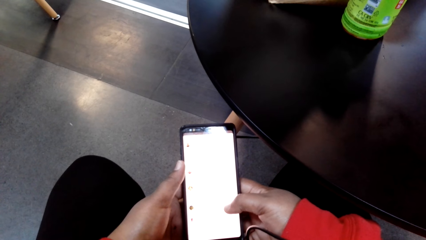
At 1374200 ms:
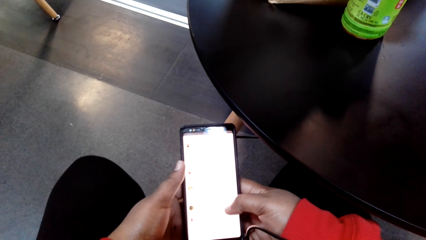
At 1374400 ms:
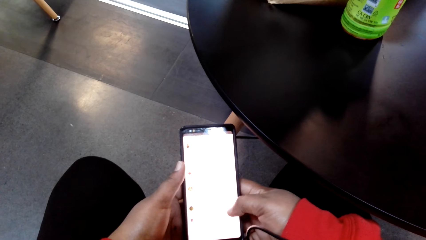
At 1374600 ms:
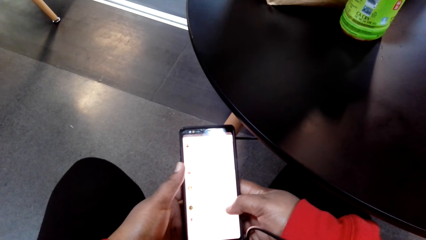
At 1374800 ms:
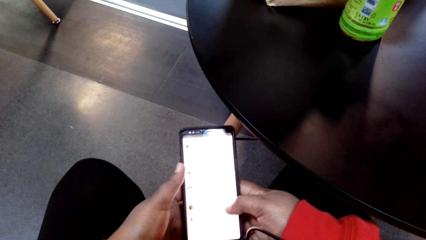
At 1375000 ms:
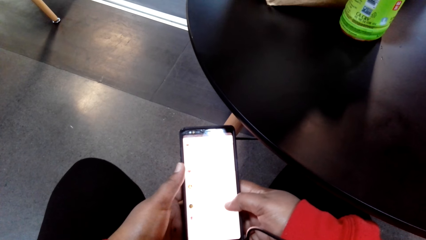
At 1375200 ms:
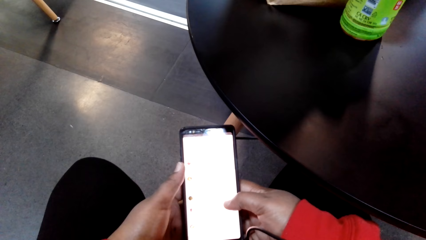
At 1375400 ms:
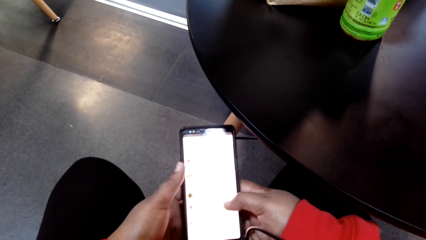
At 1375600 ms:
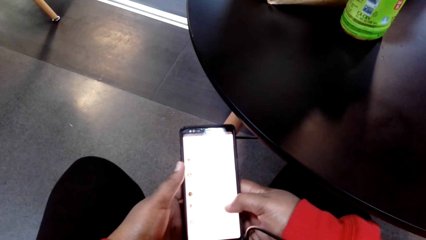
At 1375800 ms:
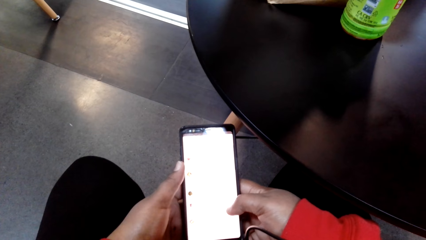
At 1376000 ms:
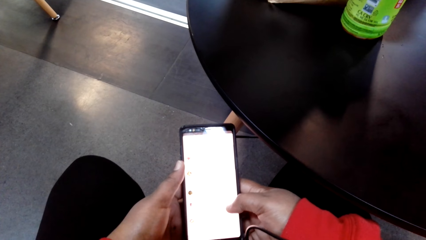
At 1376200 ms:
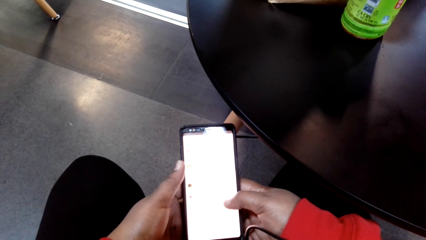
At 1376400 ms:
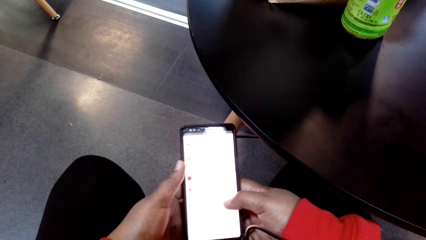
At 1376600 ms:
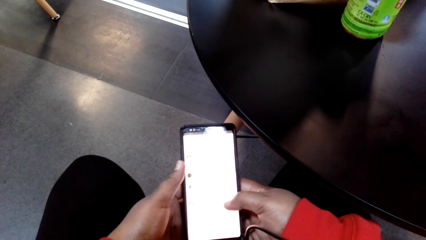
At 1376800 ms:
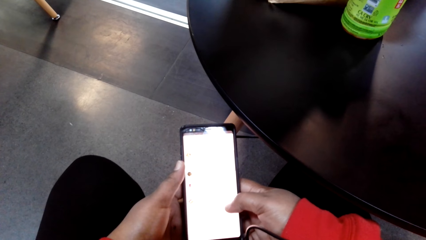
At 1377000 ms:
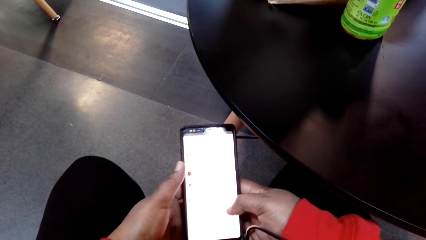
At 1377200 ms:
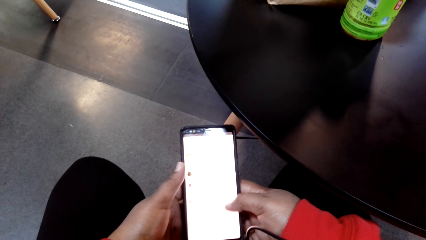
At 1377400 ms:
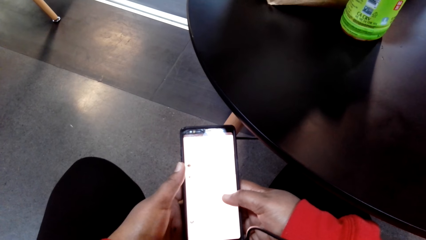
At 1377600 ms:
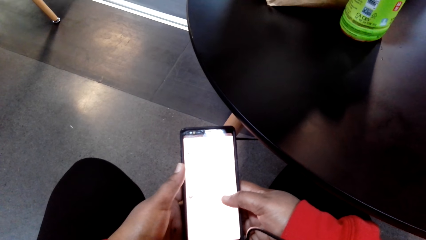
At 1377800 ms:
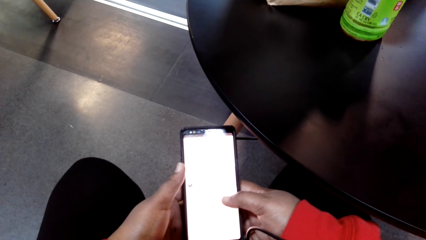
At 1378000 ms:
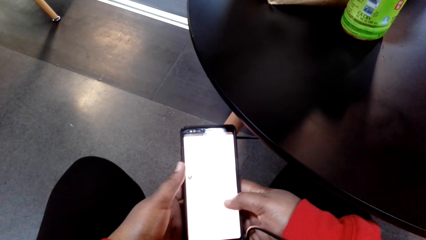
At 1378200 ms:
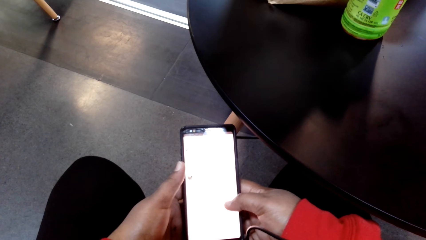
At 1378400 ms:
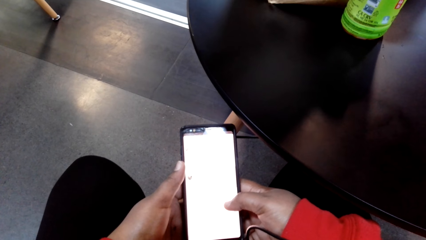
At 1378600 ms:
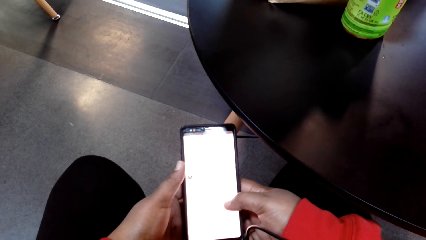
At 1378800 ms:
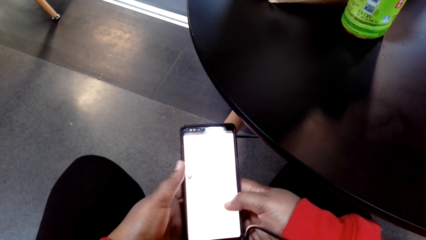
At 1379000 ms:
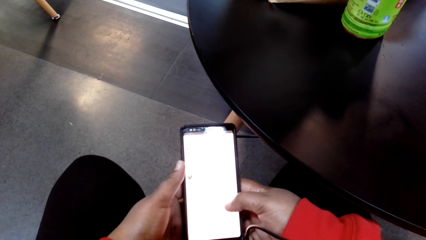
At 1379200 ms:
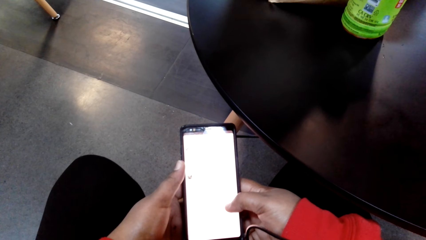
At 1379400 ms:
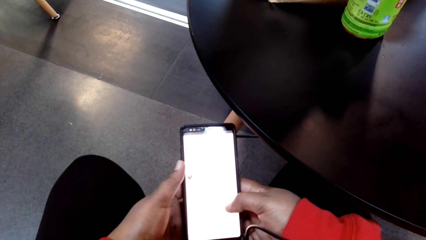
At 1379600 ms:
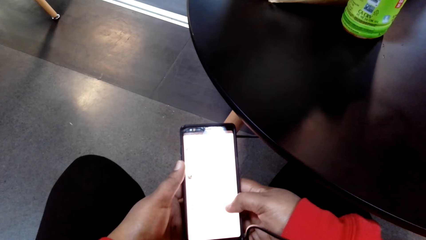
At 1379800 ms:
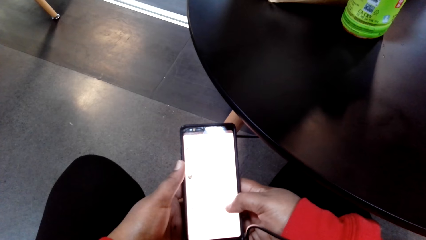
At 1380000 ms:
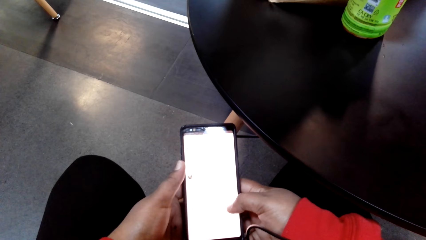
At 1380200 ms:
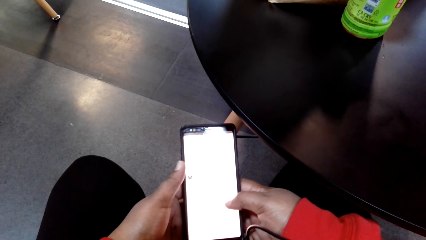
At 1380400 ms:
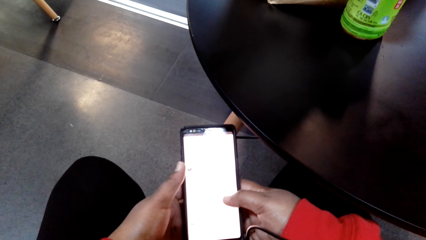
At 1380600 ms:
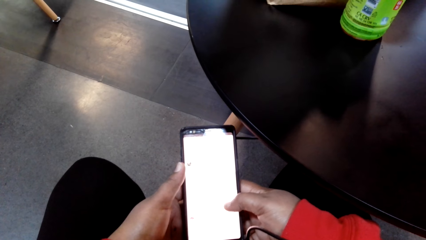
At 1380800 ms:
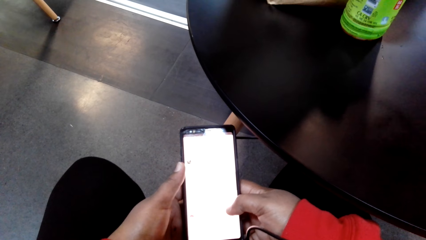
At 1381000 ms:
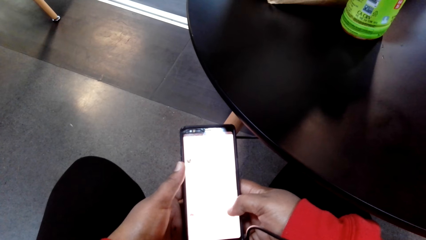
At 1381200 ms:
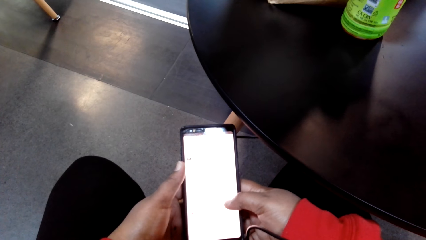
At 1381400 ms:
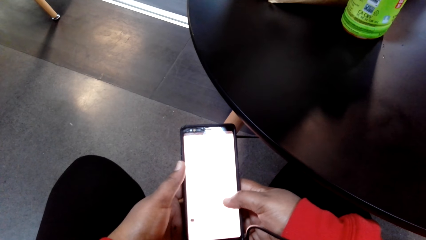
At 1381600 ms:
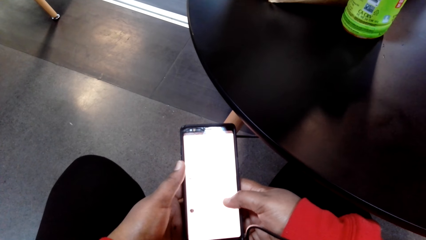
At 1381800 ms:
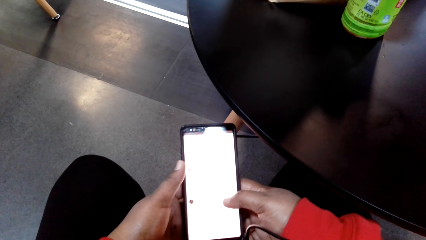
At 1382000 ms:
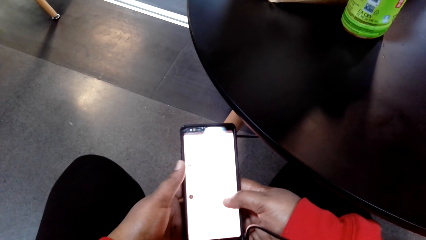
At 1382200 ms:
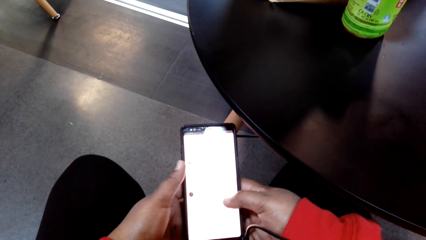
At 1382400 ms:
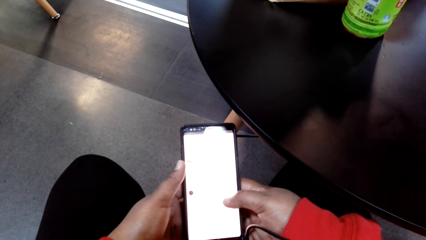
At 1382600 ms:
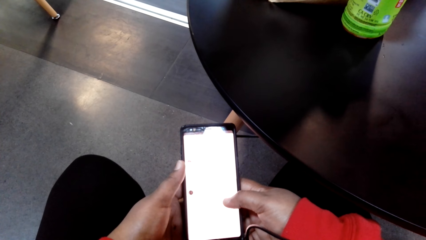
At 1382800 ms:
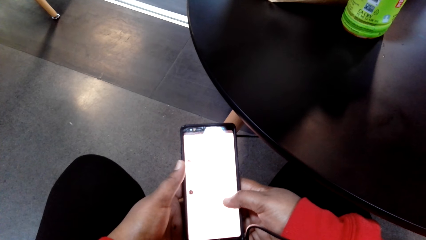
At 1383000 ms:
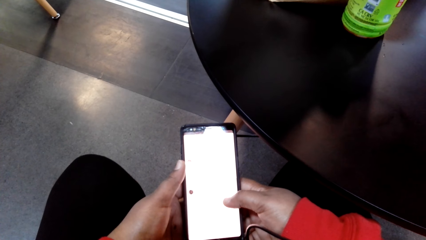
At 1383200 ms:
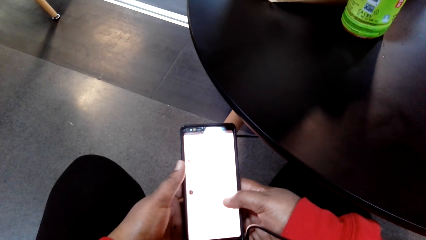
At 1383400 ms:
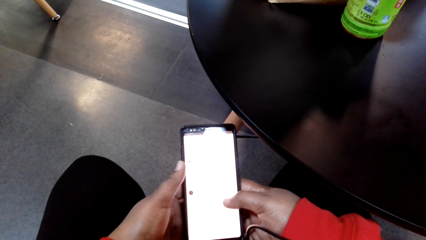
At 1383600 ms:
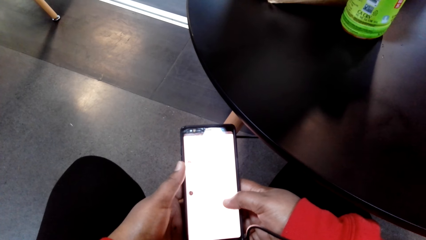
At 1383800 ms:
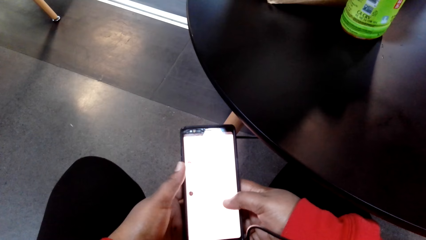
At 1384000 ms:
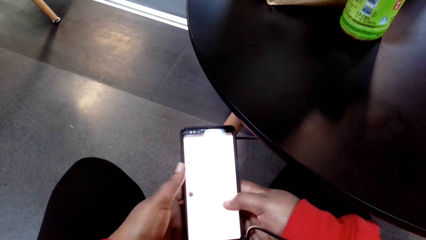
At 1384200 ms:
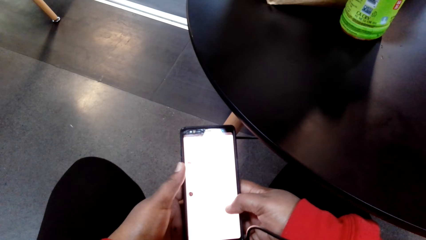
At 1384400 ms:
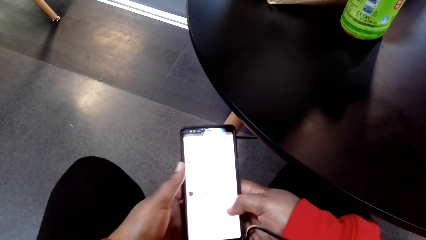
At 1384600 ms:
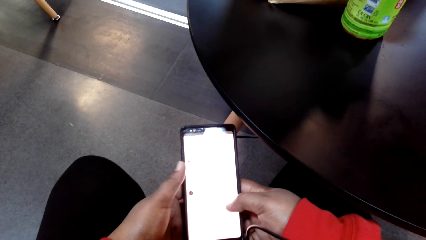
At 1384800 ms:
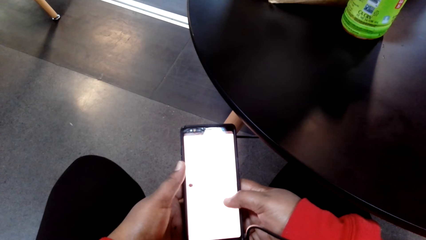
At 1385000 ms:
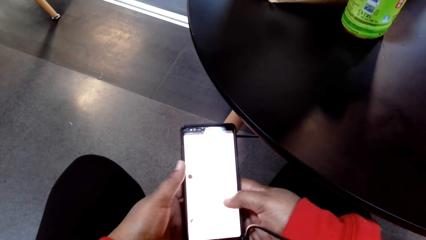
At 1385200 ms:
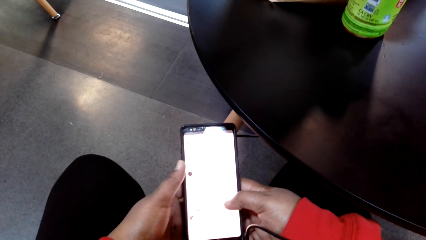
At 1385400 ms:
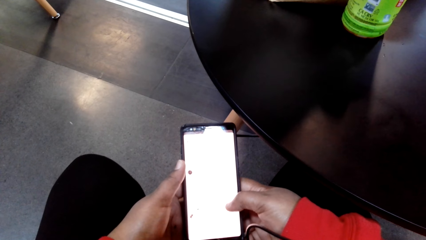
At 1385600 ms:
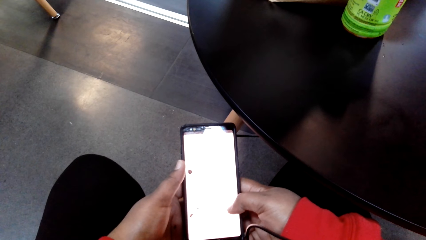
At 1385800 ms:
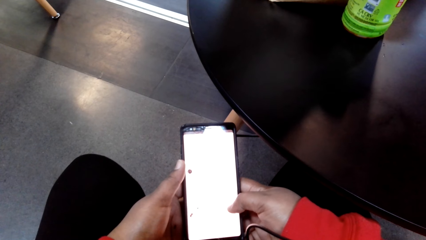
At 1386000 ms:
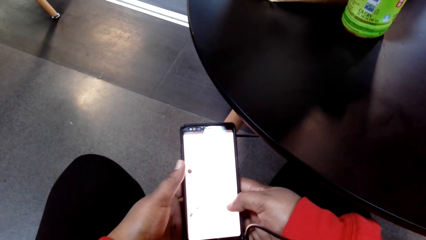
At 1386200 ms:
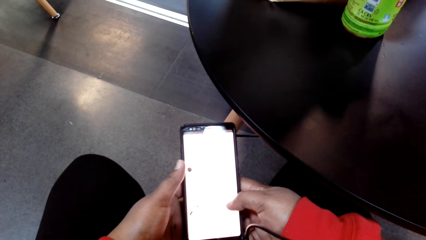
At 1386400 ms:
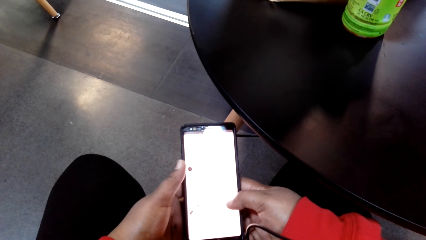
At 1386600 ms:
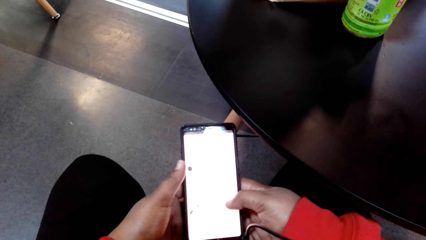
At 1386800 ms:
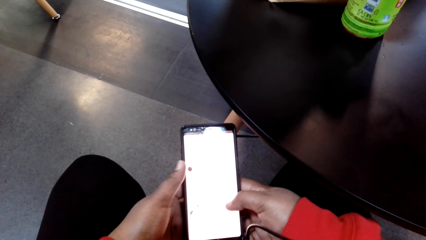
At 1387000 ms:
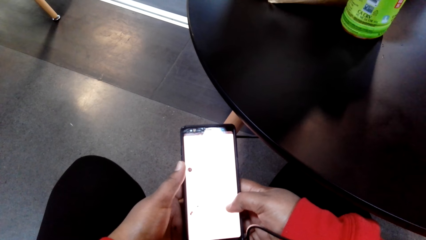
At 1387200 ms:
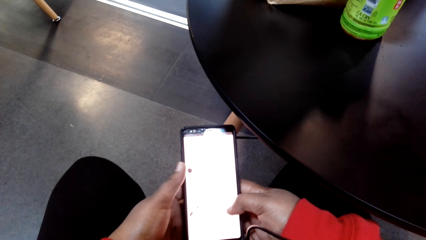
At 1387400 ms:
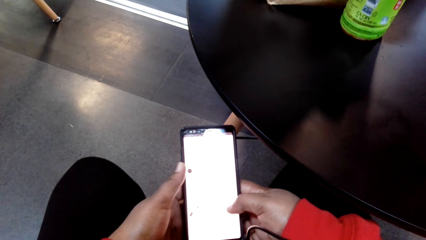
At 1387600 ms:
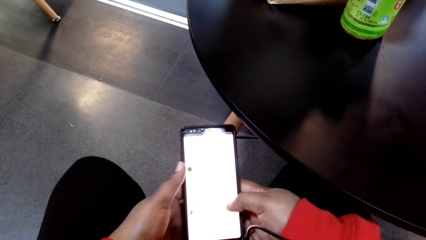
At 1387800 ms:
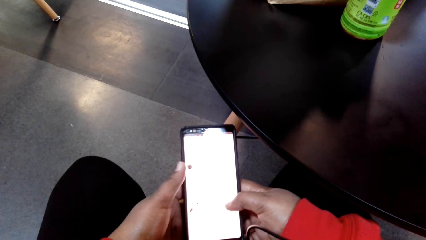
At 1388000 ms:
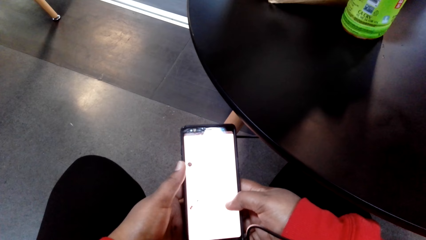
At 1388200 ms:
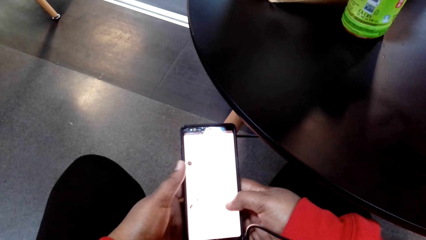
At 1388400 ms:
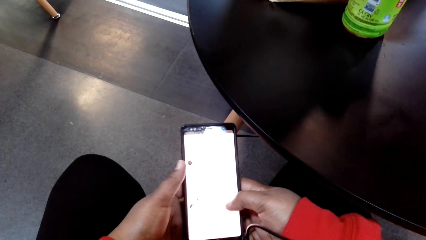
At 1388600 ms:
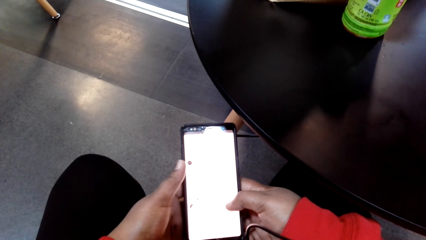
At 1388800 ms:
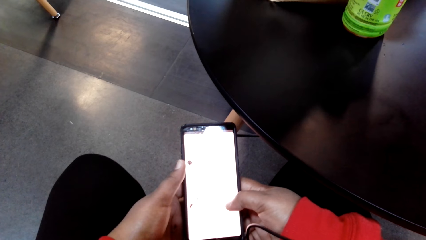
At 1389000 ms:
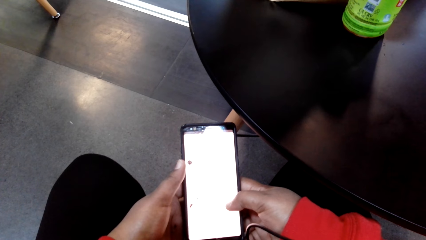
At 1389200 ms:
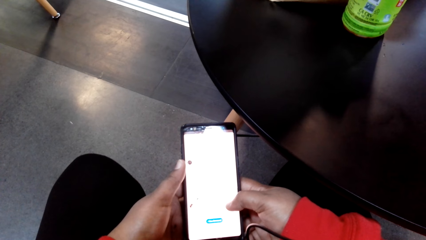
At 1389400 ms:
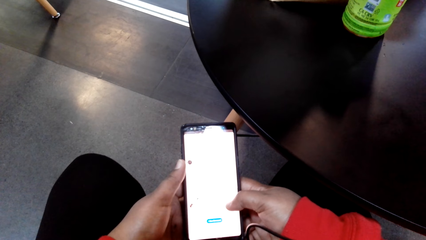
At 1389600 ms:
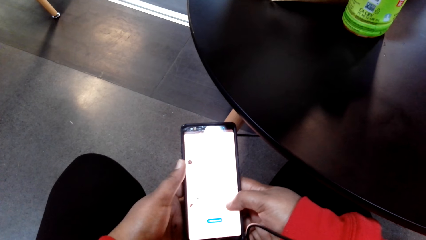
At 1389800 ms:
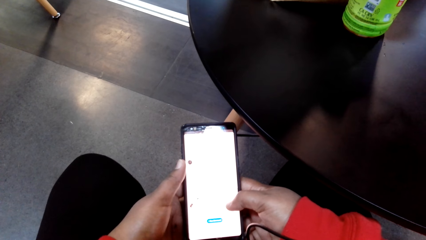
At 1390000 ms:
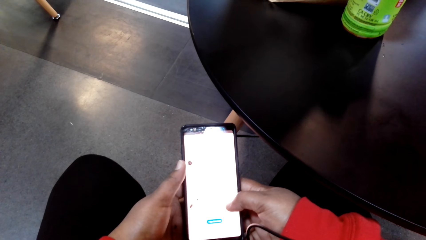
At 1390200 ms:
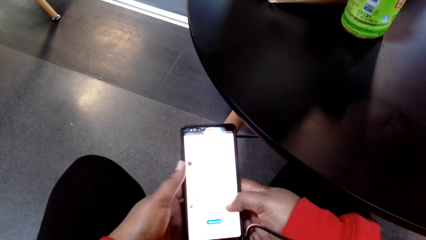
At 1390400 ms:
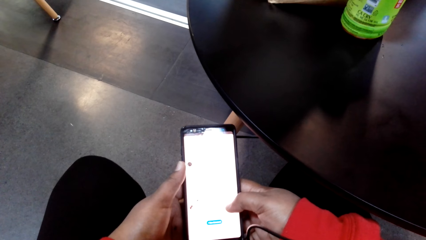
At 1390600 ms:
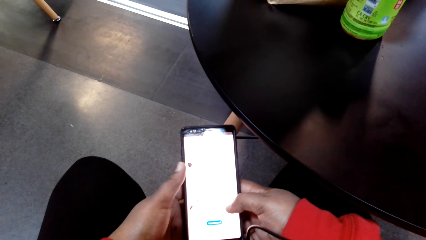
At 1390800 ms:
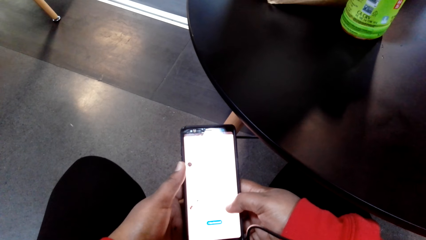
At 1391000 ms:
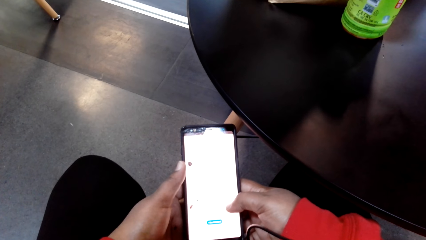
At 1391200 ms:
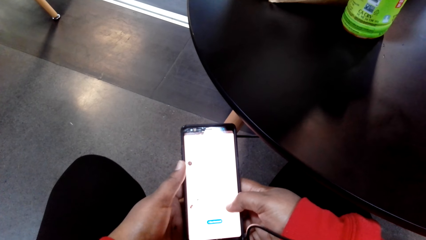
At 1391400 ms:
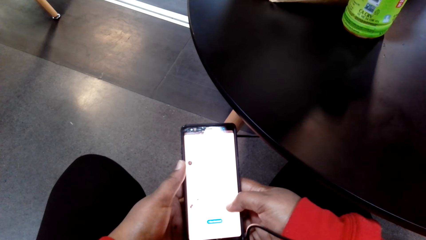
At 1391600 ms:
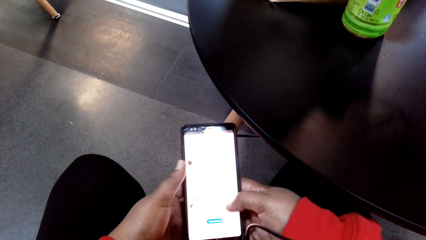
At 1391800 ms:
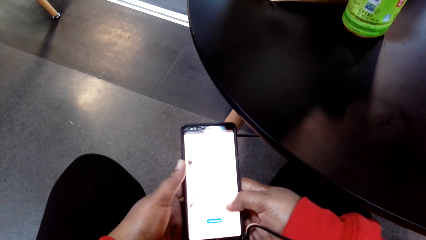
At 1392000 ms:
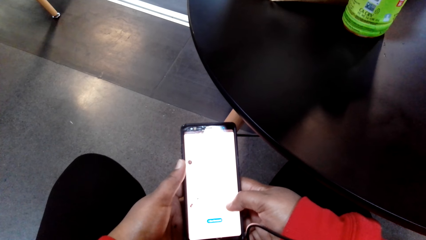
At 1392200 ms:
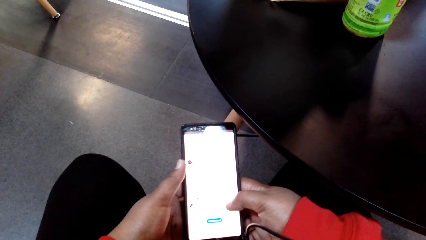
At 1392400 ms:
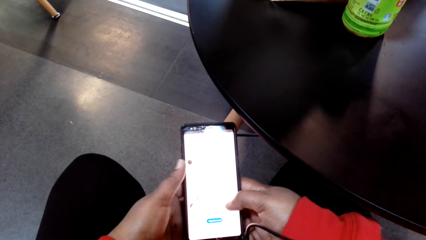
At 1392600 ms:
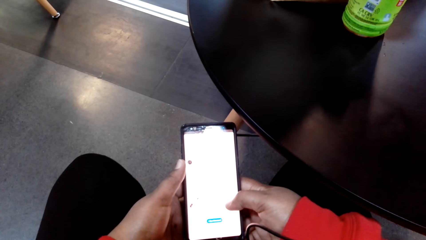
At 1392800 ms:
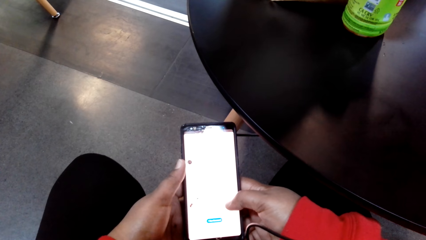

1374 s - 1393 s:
The camera wearer stares at her cellphone. They scroll at her cellphone and stare at her cellphone.
